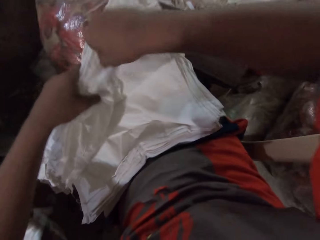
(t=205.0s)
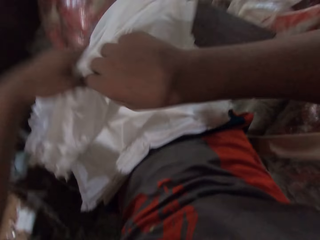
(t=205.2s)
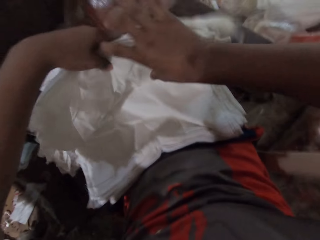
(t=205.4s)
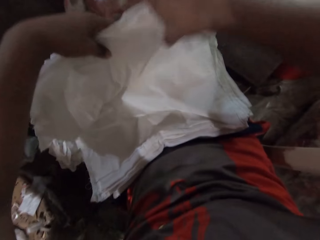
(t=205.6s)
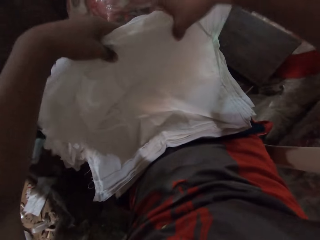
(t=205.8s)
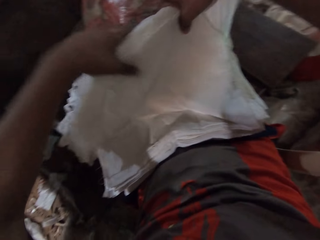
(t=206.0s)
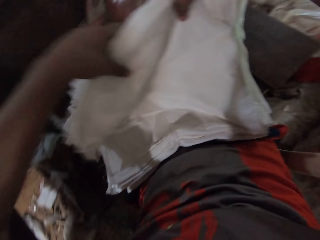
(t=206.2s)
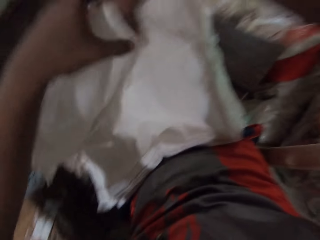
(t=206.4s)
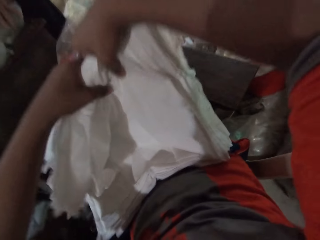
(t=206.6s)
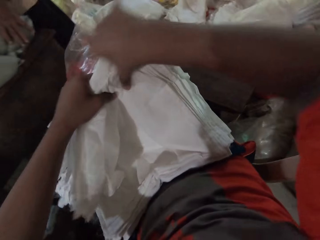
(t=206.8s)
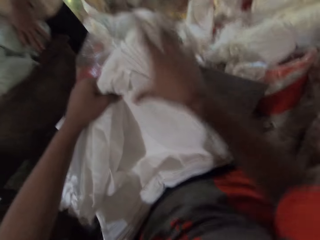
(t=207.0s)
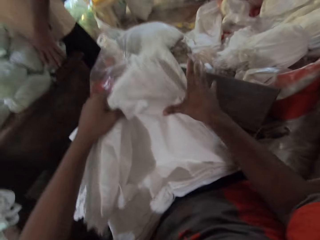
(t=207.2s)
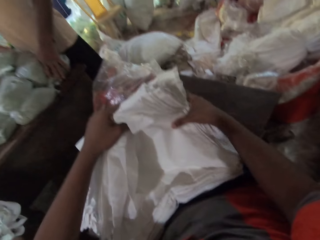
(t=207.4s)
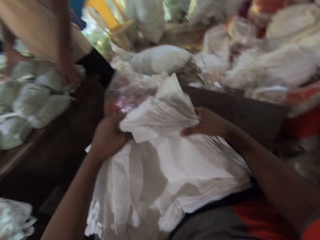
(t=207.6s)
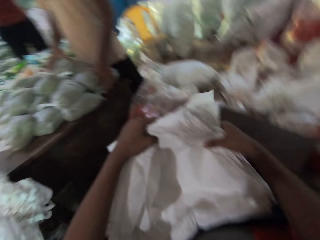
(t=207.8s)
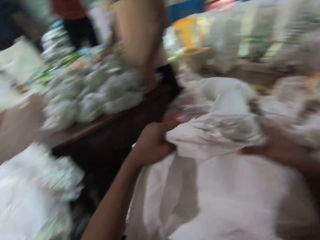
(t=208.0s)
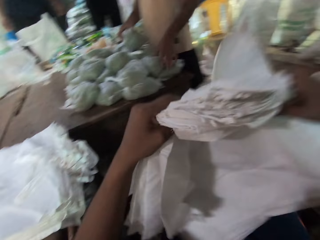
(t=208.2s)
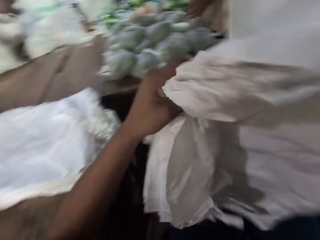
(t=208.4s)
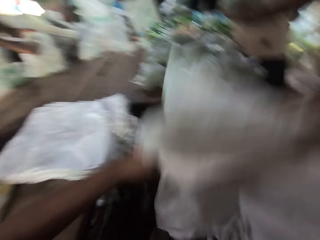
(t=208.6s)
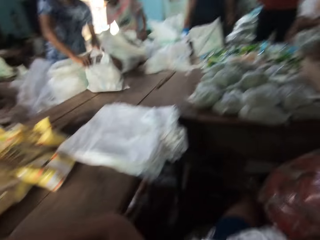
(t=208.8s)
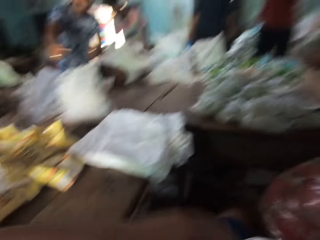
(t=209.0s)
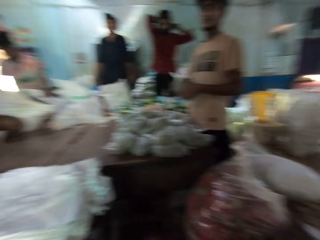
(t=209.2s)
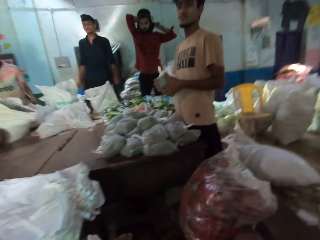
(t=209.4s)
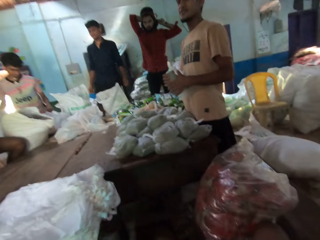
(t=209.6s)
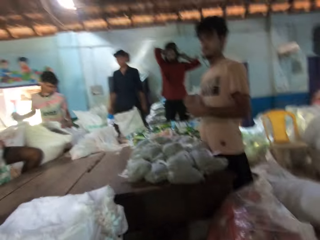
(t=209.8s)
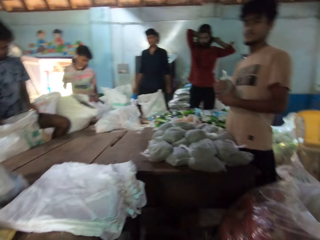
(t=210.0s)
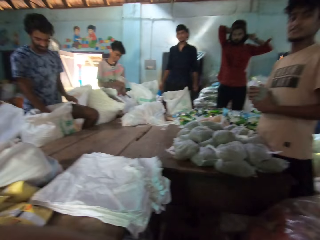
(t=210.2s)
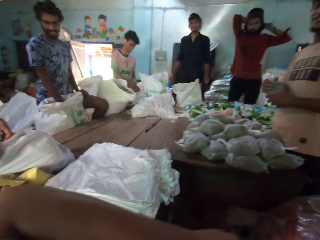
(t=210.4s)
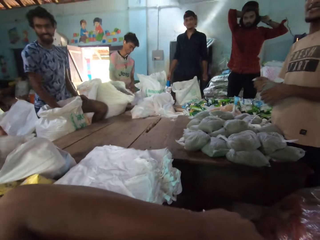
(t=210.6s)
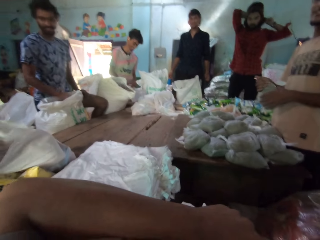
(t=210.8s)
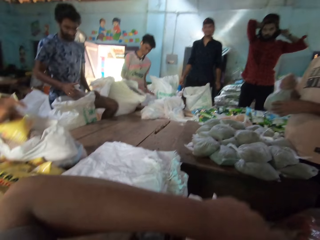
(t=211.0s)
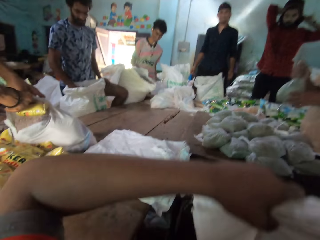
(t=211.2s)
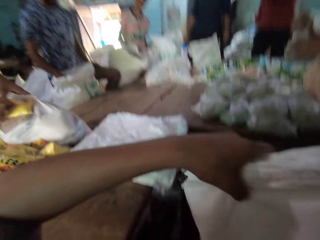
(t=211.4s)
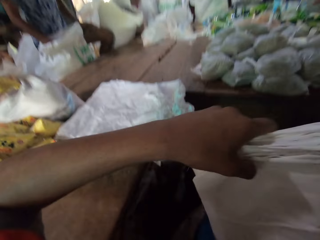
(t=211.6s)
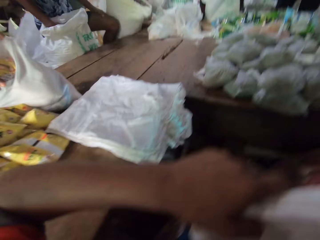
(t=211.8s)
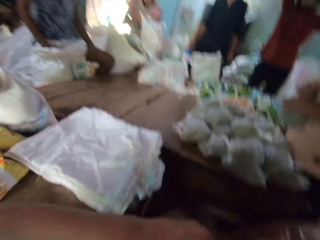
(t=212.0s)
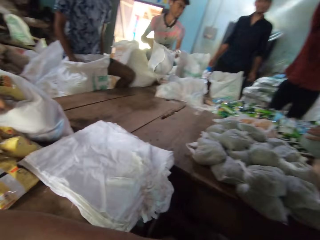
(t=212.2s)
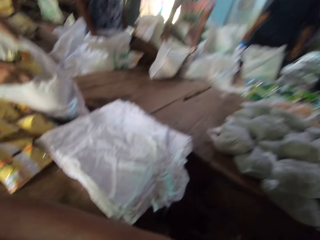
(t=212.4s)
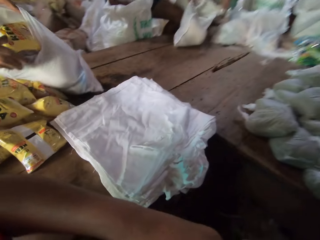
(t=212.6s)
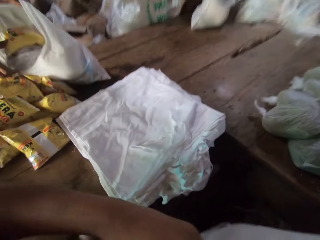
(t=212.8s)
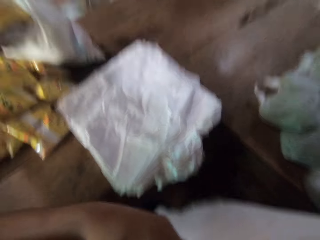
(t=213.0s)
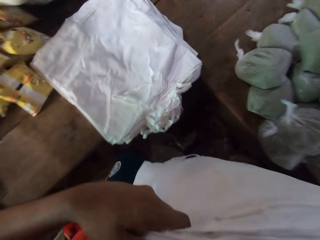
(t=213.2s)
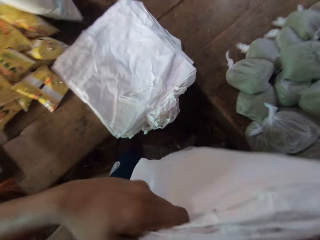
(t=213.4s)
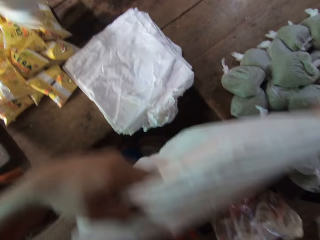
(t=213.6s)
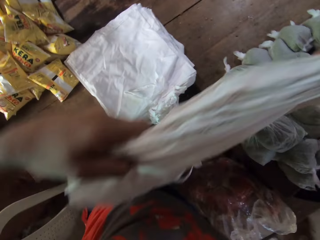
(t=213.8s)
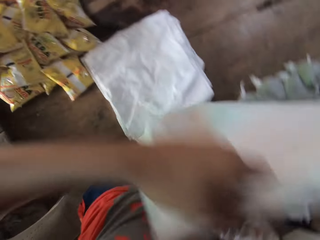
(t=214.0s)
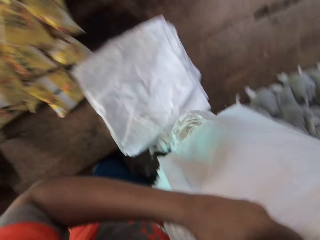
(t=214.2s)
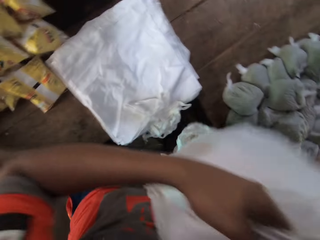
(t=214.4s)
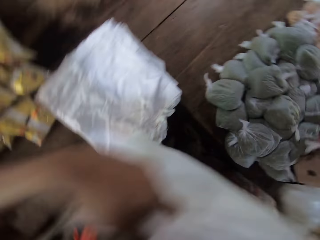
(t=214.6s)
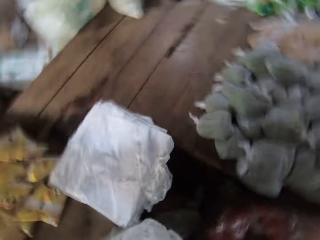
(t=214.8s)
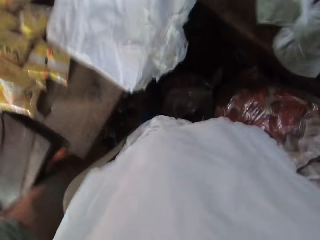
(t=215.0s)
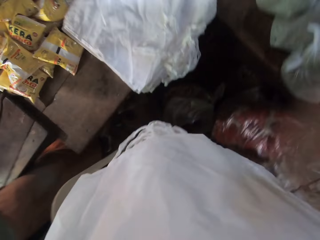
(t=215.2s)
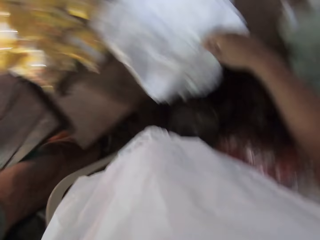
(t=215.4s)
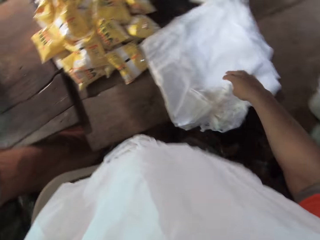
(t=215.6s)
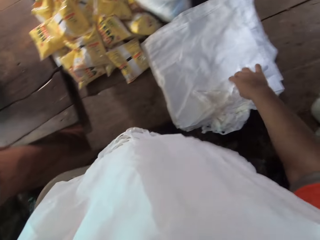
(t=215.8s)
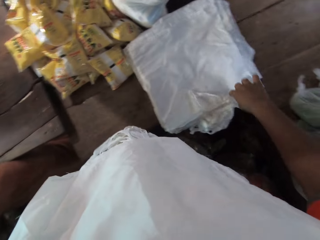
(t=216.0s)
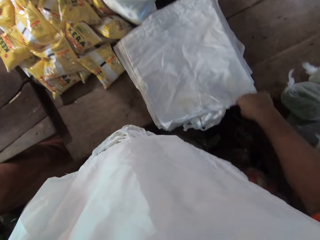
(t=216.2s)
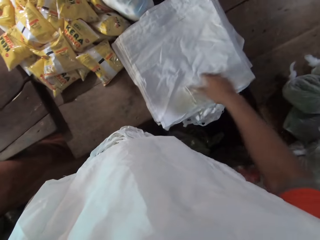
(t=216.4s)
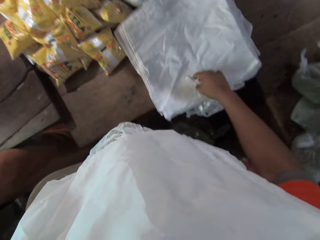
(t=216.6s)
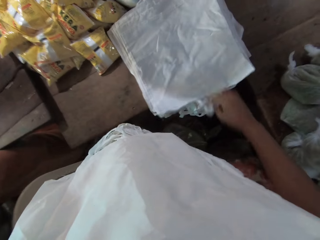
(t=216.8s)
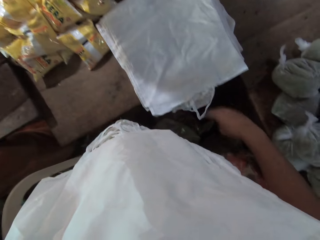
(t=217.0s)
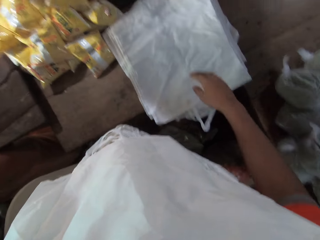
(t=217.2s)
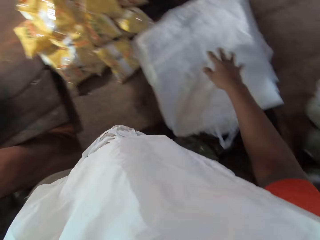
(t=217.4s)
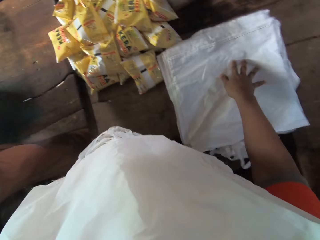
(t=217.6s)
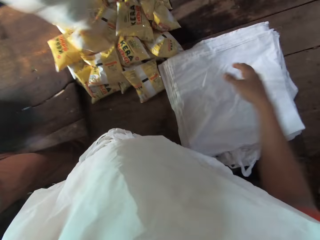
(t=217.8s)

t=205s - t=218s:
The camera wearer lifts the pile of bags on his lap with both hands. The man picks up a plastic bag containing wheat from the table with his right hand. The camera wearer drops the pile of bags on his lap with both hands. He converses. He holds the pile of bags with both hands. He touches the bag. He places the pile of bags on his chest with both hands. He arranges the pile of bags on the table with his right hand. He touches the bag on top of the table.

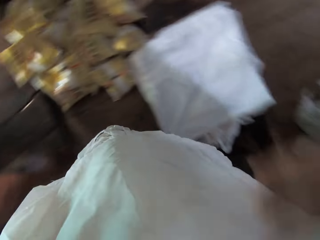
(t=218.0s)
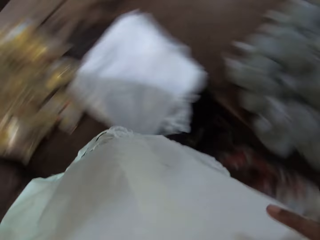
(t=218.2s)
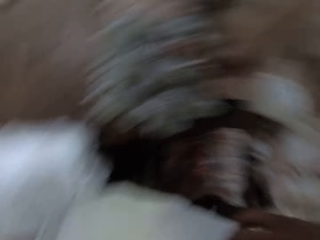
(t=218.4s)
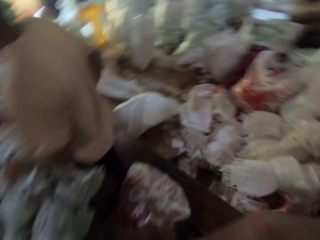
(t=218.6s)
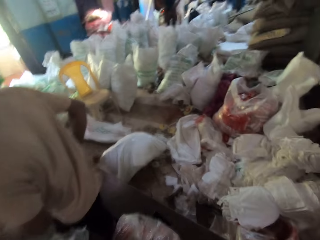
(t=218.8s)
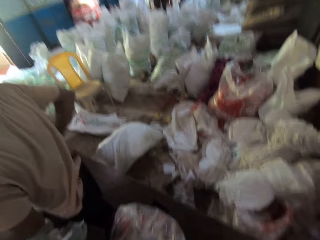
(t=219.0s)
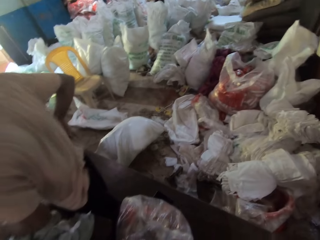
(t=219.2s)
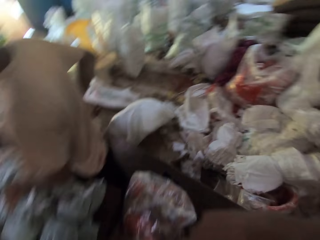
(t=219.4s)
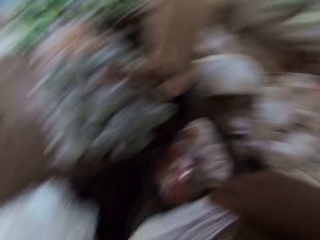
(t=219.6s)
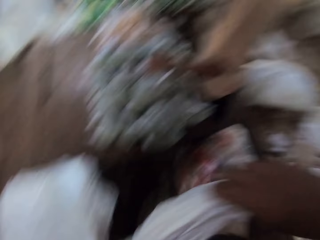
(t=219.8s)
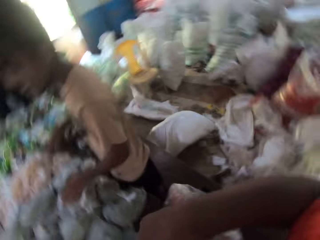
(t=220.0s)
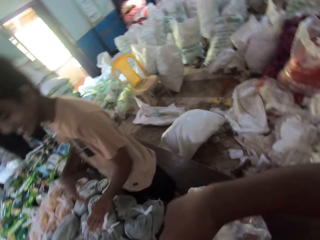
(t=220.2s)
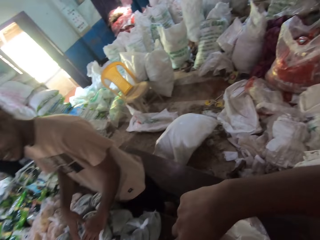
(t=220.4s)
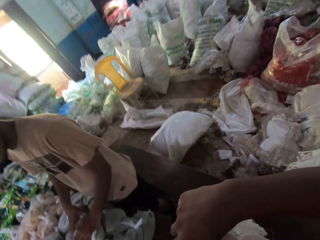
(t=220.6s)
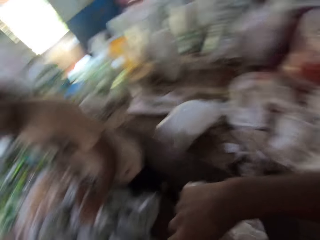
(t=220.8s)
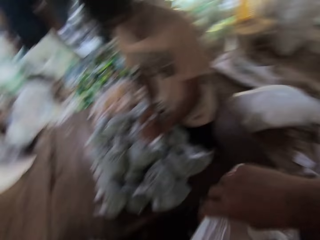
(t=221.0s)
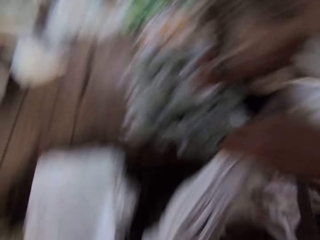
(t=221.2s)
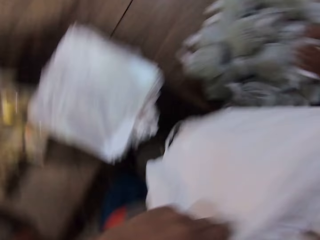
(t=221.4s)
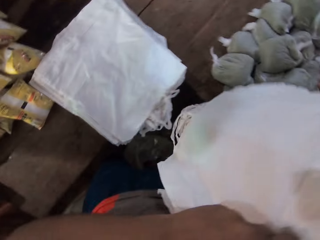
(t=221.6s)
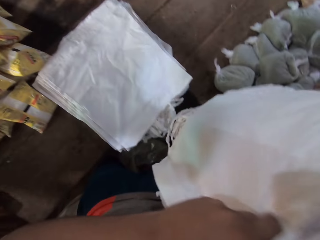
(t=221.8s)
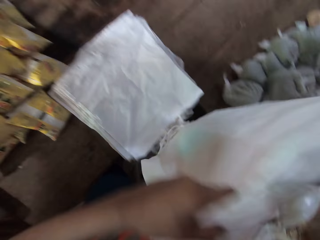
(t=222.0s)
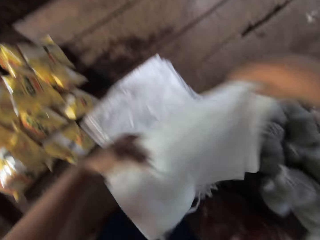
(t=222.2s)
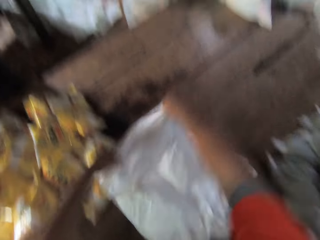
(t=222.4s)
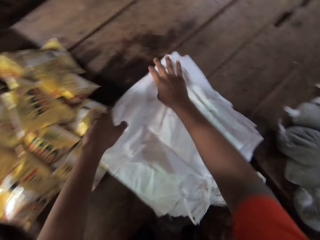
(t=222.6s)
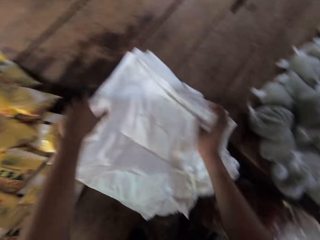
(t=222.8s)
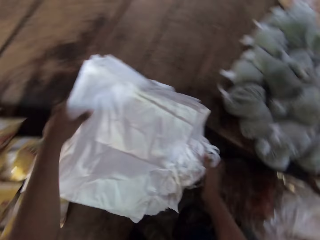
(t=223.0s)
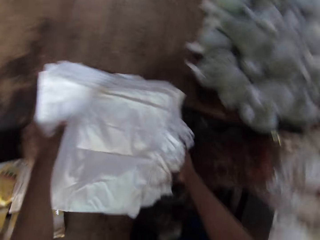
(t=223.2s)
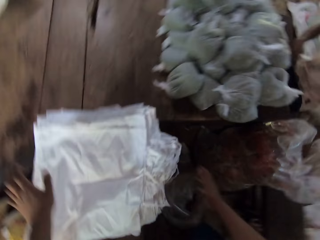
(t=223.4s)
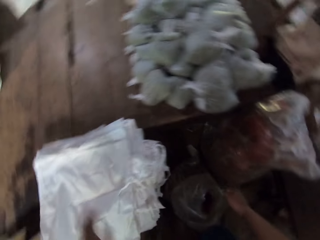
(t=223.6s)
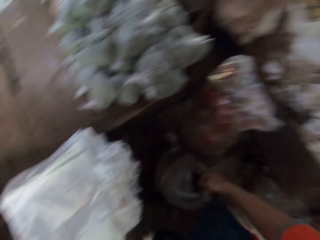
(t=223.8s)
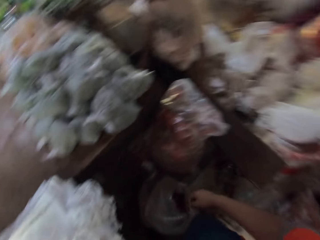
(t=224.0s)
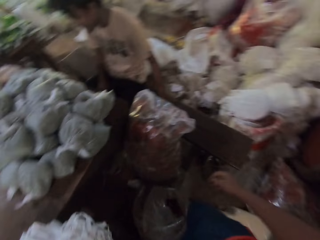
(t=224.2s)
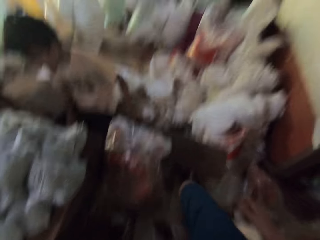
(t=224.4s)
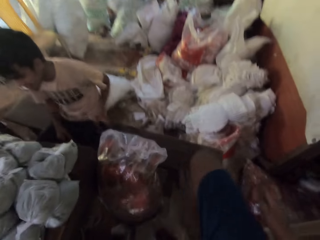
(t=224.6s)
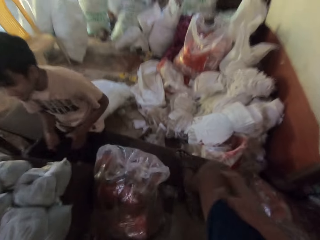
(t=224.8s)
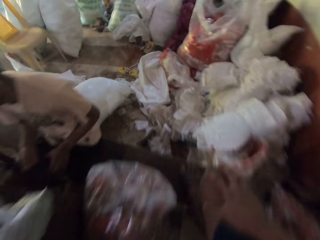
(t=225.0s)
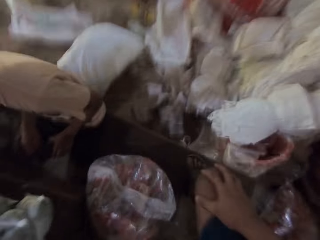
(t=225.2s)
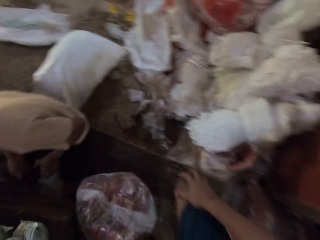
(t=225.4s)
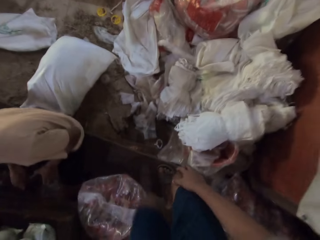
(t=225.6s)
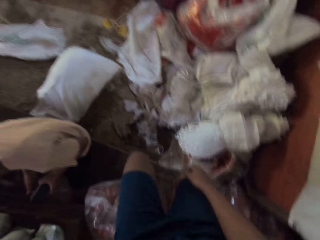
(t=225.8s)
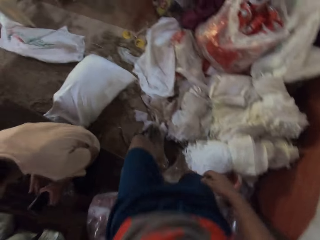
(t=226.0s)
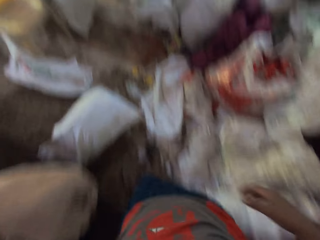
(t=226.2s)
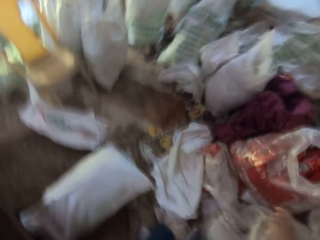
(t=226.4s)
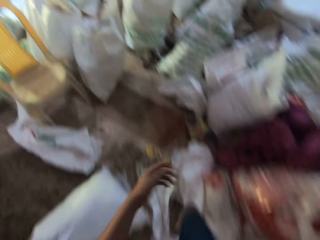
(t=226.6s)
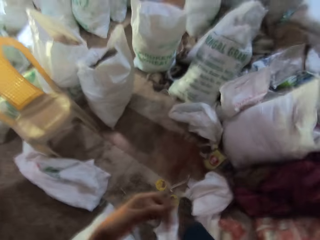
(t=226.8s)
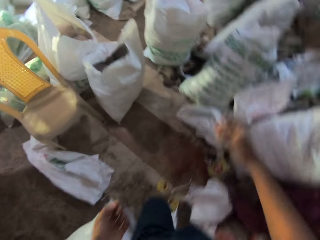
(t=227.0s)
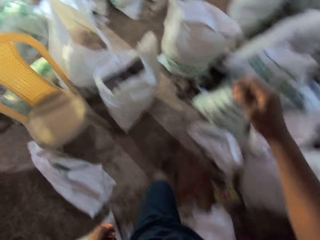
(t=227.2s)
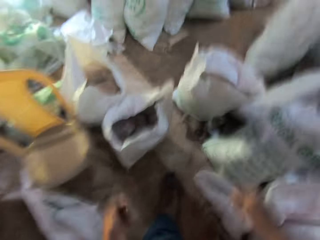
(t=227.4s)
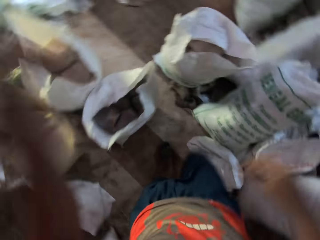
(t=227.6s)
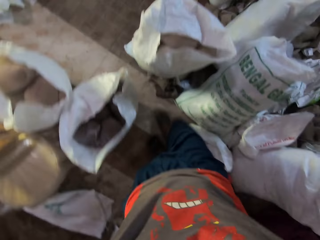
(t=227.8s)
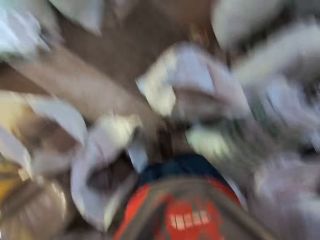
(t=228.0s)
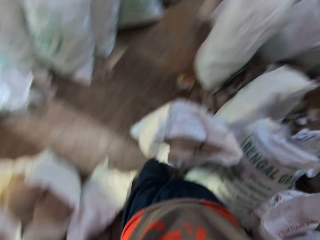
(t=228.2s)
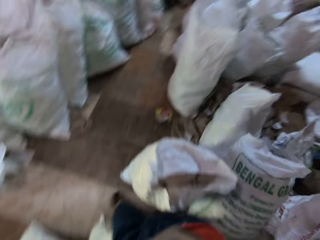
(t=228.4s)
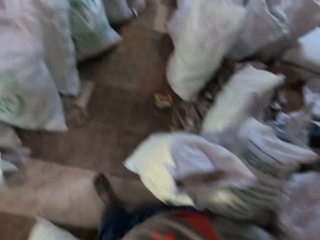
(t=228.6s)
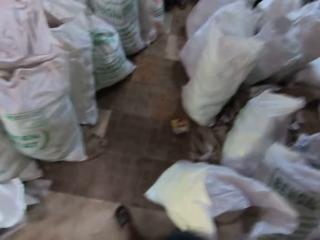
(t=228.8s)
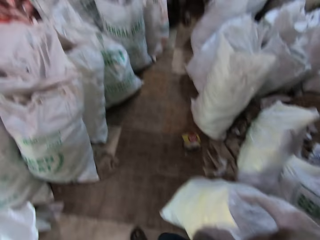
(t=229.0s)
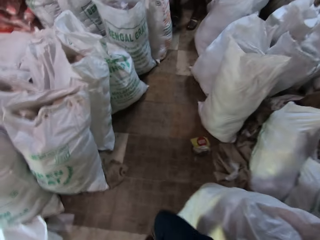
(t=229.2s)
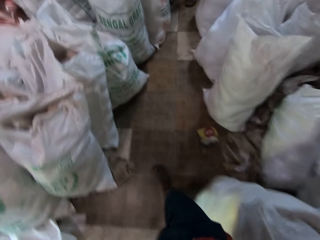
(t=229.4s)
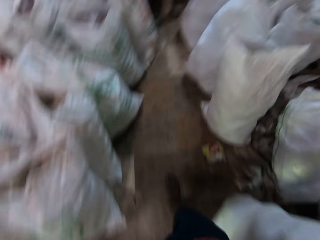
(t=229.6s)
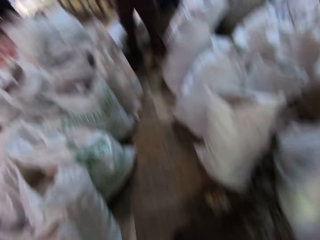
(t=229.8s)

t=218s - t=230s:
The camera wearer holds the pile of bags on his chest with both hands. He looks around. He places the pile of bags on the pile of bags on the table with both hands. He looks around. He walks towards a man in the warehouse.
